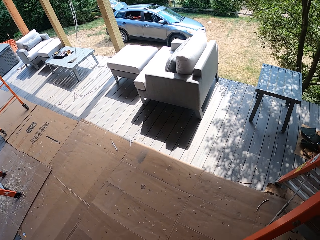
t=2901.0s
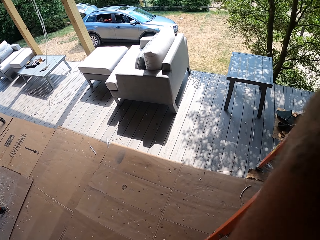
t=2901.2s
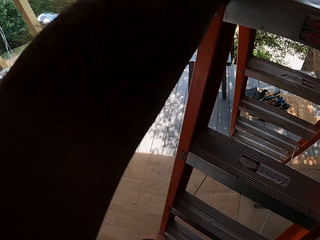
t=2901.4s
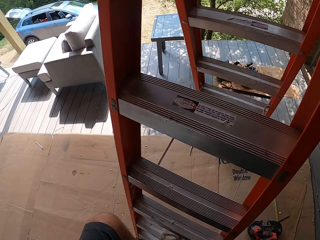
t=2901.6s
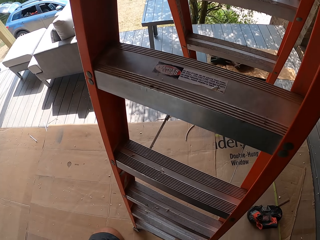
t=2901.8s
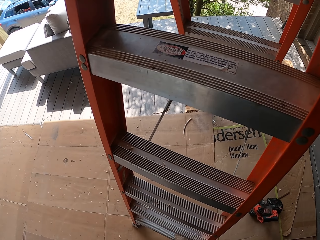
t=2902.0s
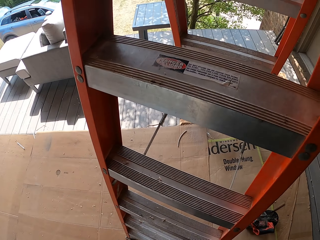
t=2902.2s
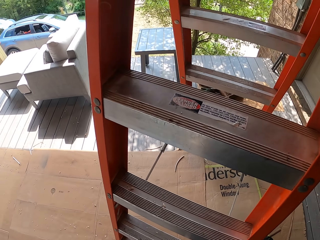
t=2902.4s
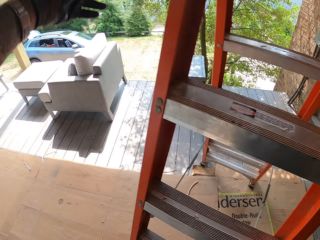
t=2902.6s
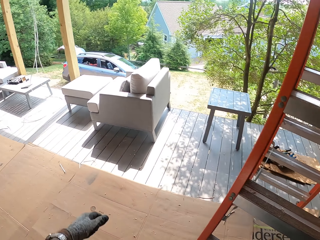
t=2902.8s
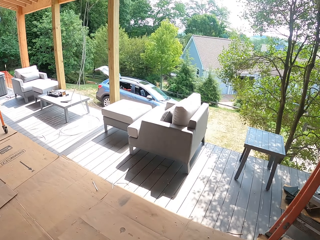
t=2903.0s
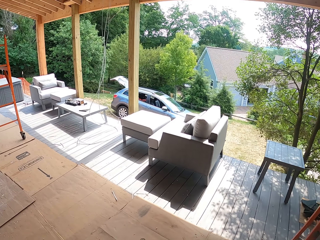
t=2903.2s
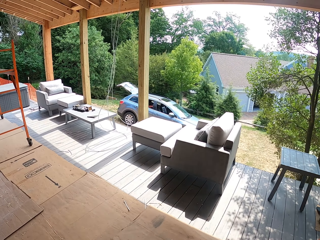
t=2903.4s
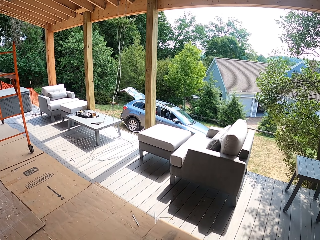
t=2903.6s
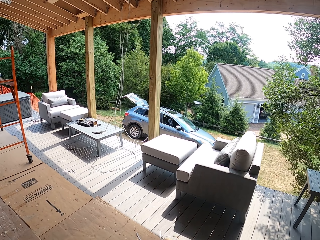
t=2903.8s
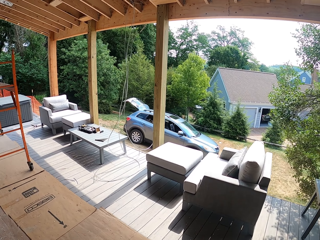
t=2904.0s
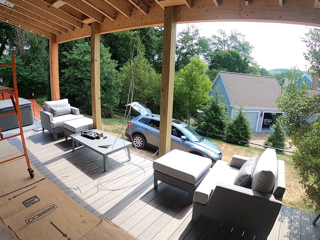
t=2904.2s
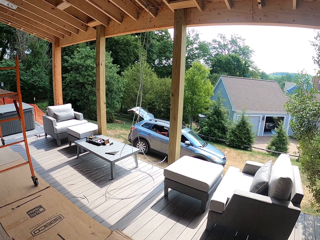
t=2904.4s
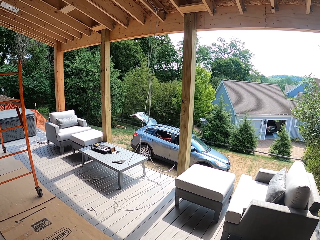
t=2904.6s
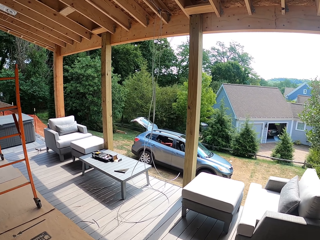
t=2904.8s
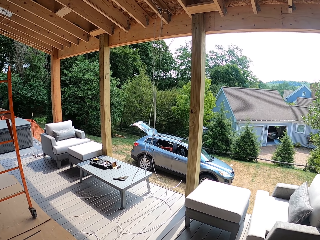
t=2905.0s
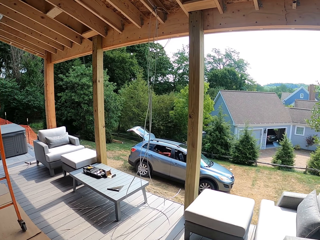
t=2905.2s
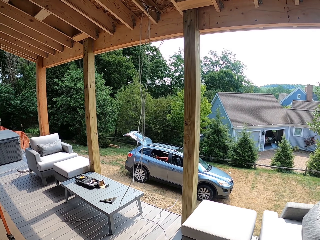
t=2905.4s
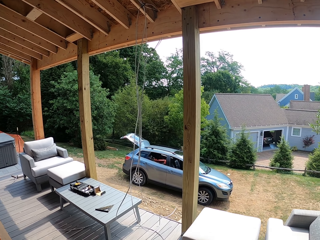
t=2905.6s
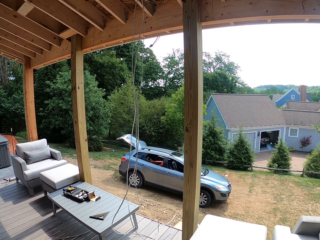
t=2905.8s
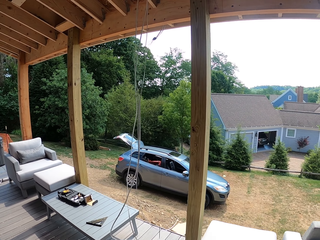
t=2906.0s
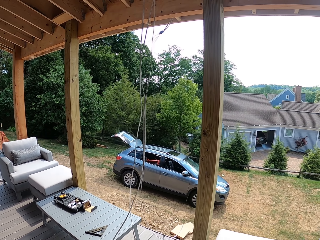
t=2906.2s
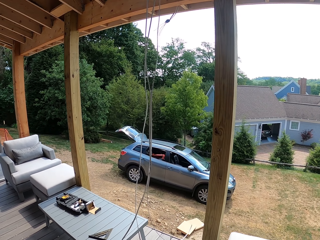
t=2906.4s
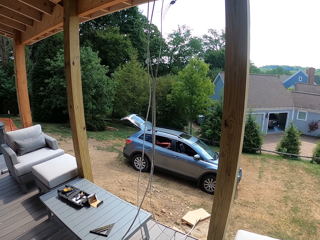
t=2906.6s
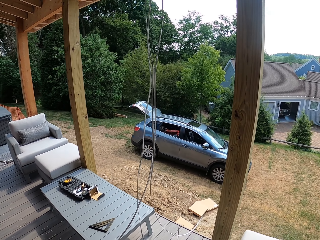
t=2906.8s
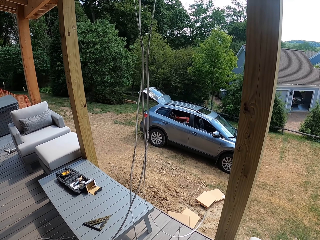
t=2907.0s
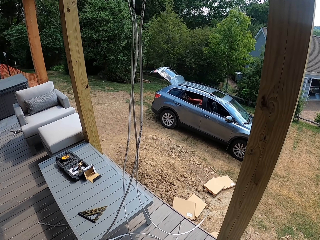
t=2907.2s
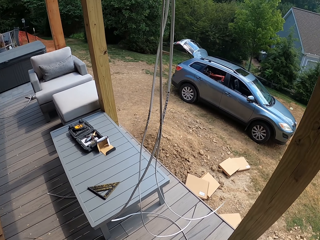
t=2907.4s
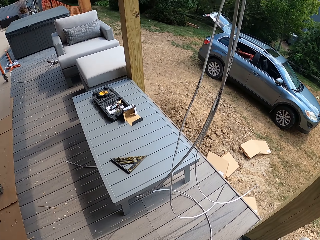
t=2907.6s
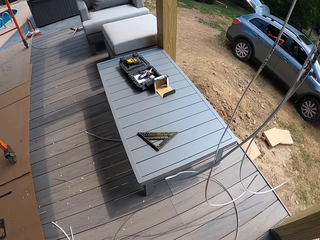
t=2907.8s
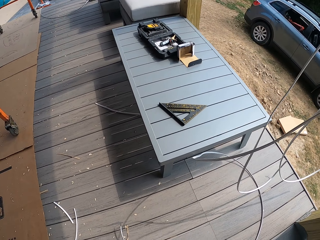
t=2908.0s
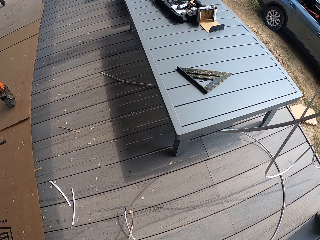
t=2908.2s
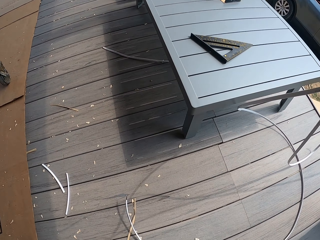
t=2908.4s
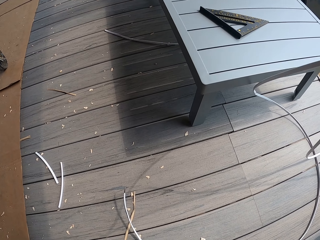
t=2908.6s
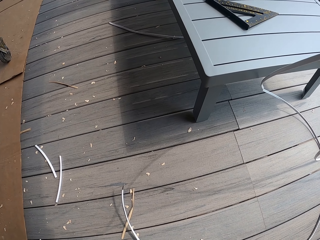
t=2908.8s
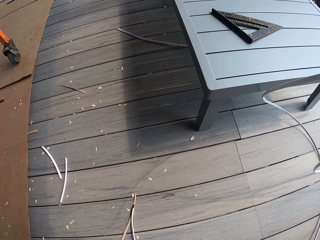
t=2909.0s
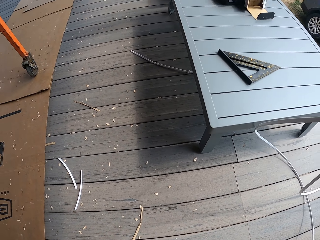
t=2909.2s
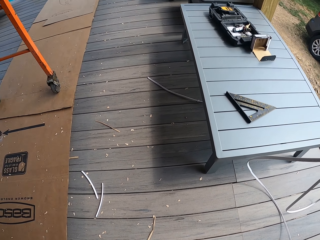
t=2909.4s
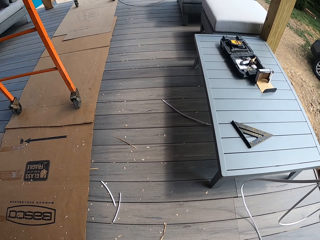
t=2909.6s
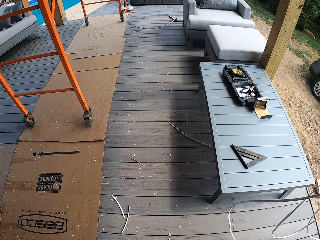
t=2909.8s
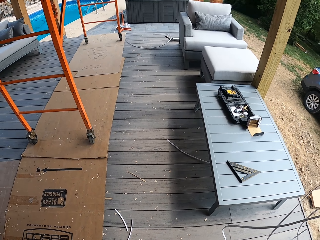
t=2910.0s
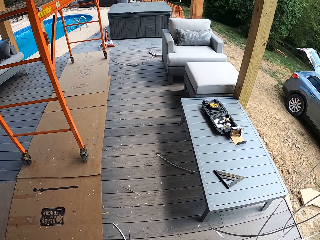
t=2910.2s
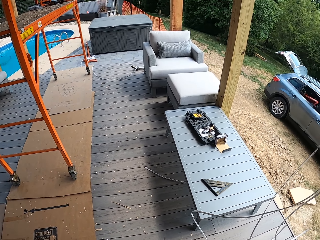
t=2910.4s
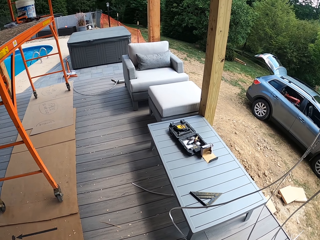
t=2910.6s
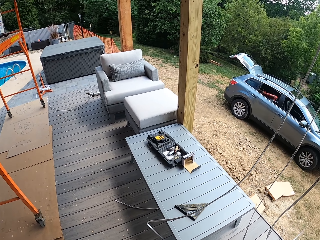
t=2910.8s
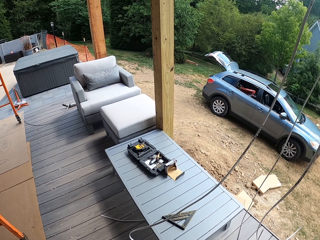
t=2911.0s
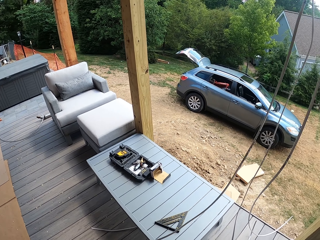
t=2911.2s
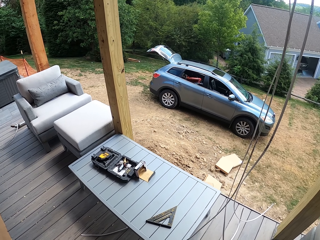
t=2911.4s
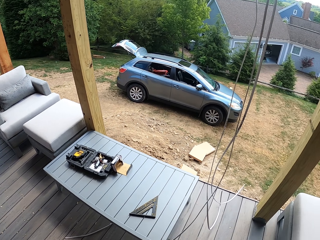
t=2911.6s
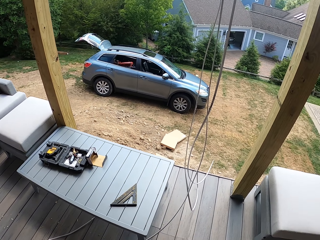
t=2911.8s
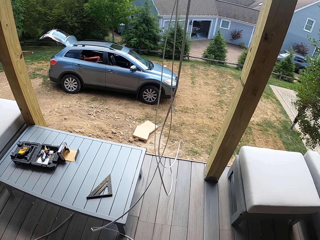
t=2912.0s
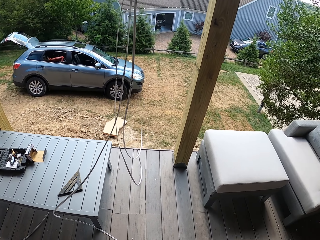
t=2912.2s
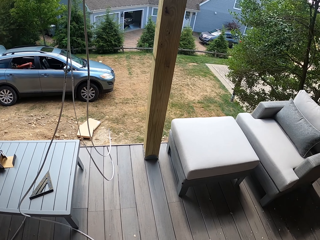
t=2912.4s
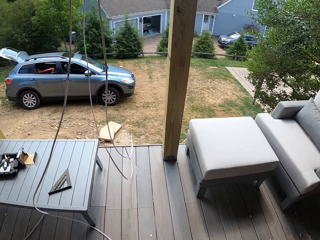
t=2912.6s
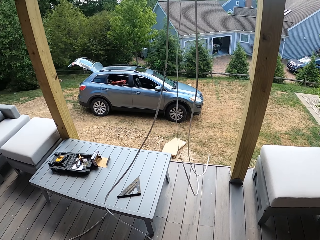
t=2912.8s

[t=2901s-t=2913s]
The camera wearer gets off the ladder. They walk down the ladder. They walk in the backyard. They take the cable.

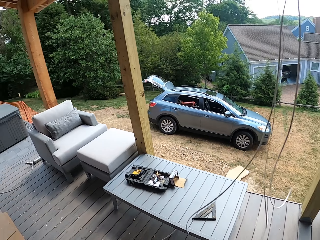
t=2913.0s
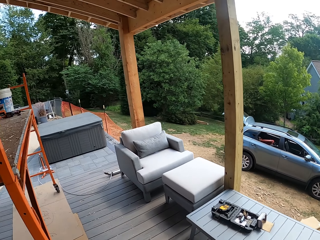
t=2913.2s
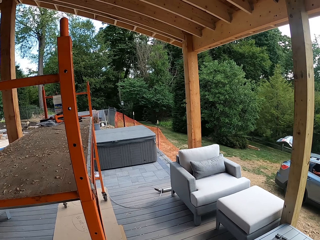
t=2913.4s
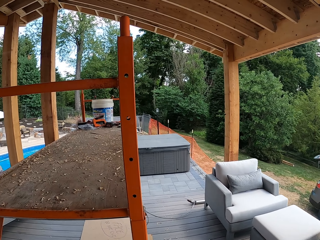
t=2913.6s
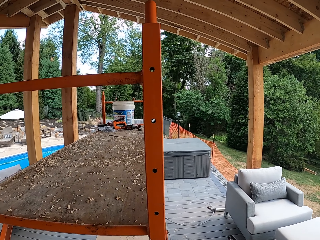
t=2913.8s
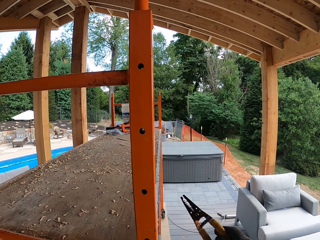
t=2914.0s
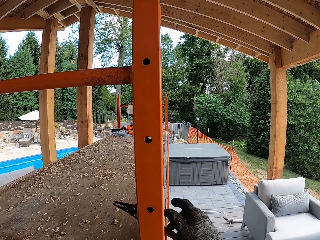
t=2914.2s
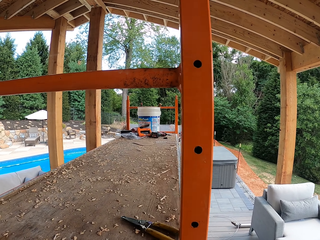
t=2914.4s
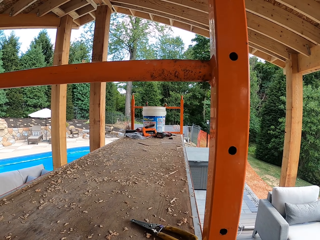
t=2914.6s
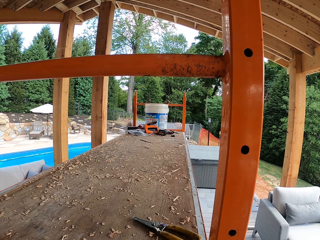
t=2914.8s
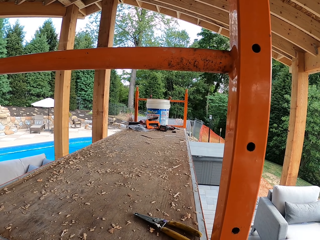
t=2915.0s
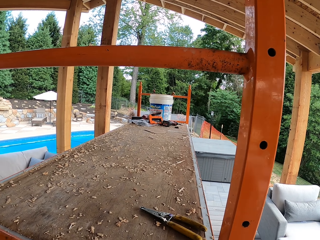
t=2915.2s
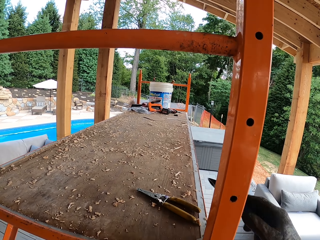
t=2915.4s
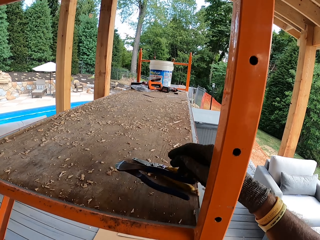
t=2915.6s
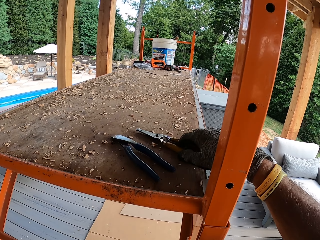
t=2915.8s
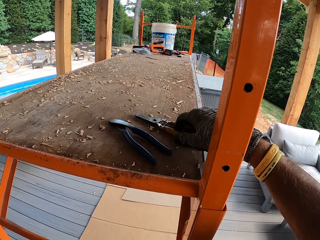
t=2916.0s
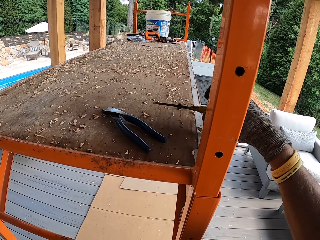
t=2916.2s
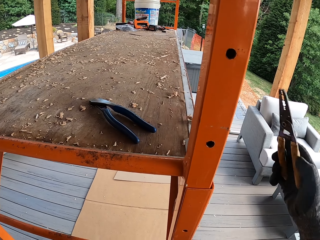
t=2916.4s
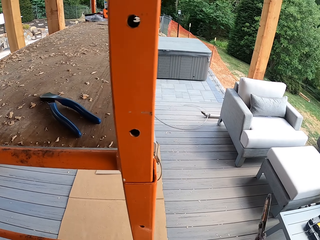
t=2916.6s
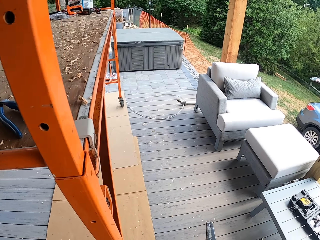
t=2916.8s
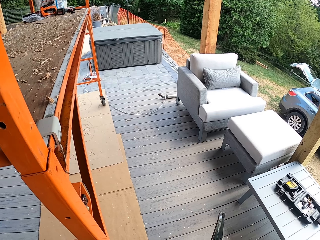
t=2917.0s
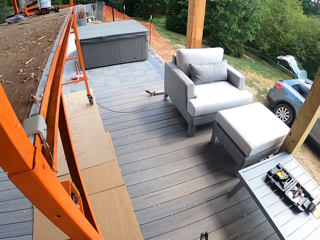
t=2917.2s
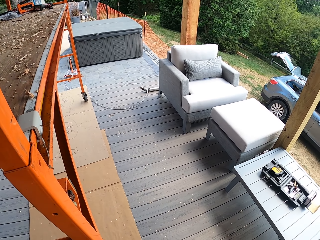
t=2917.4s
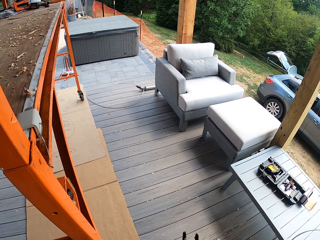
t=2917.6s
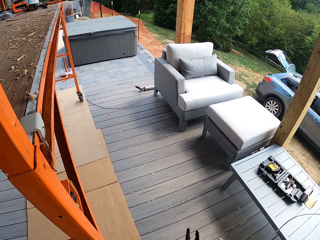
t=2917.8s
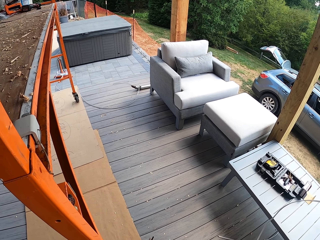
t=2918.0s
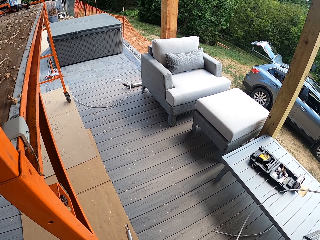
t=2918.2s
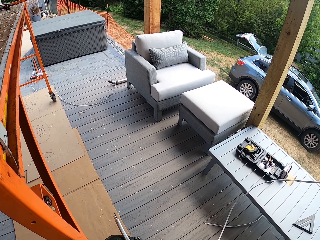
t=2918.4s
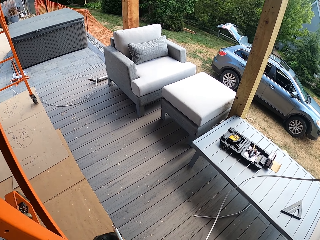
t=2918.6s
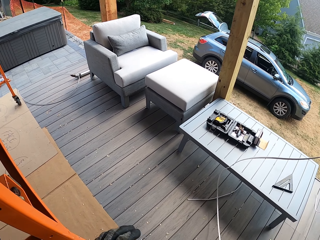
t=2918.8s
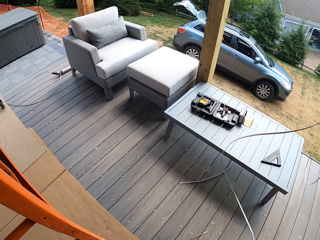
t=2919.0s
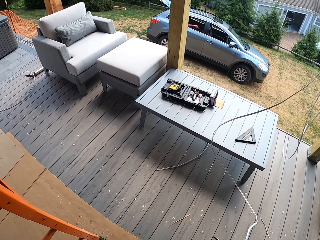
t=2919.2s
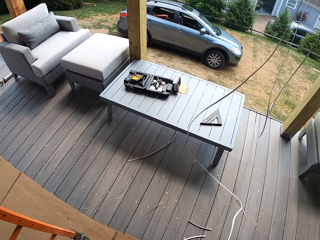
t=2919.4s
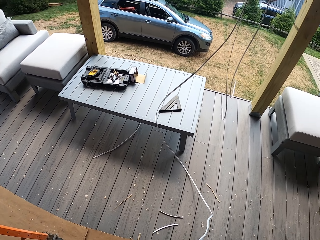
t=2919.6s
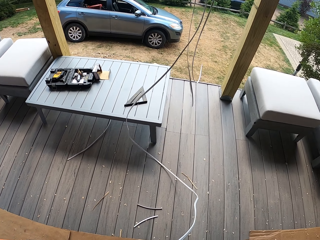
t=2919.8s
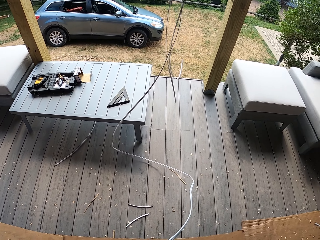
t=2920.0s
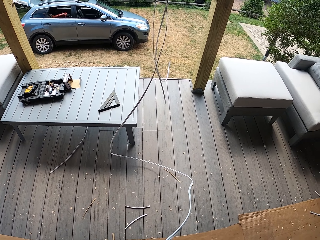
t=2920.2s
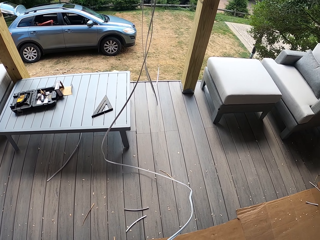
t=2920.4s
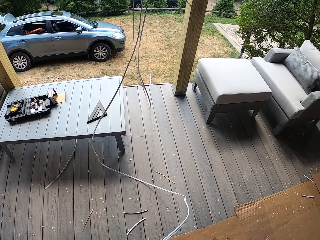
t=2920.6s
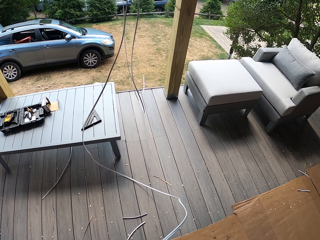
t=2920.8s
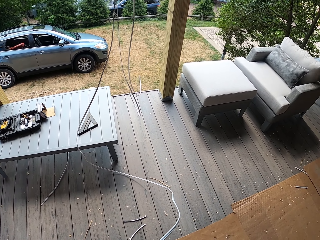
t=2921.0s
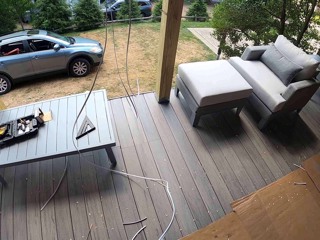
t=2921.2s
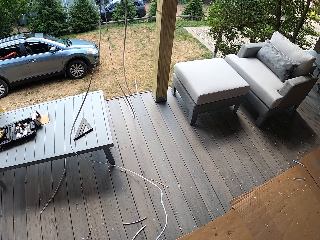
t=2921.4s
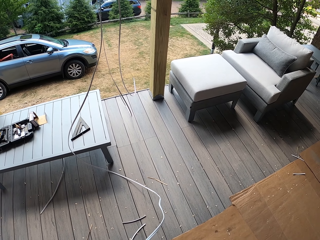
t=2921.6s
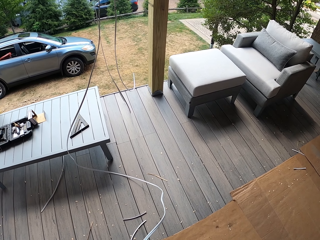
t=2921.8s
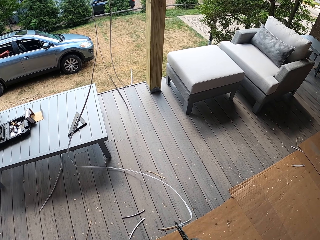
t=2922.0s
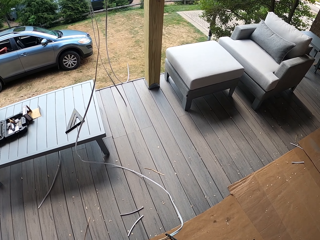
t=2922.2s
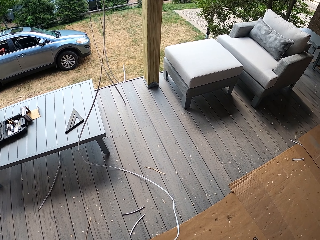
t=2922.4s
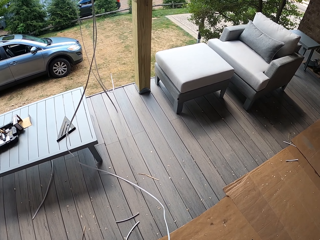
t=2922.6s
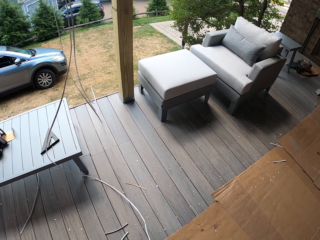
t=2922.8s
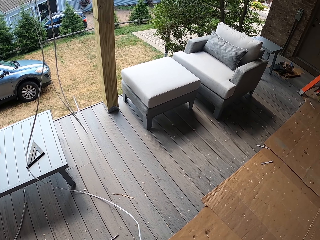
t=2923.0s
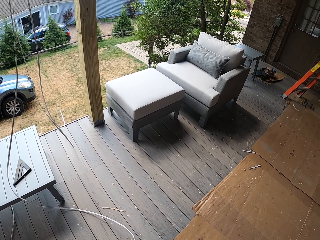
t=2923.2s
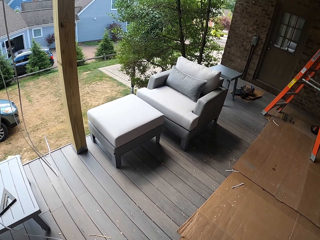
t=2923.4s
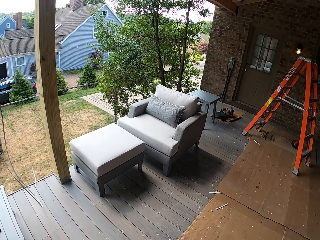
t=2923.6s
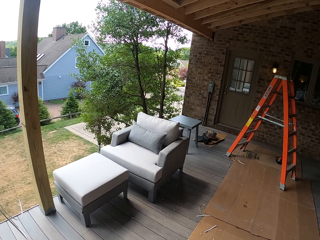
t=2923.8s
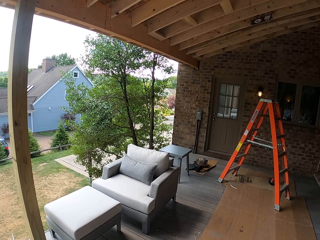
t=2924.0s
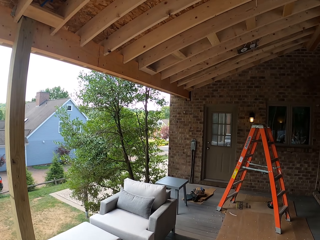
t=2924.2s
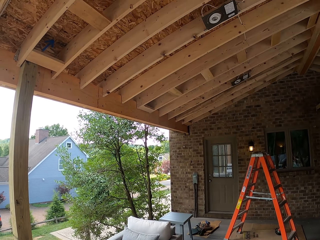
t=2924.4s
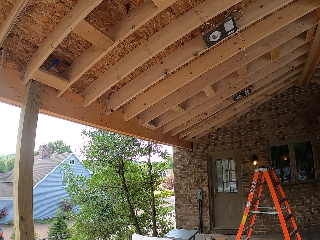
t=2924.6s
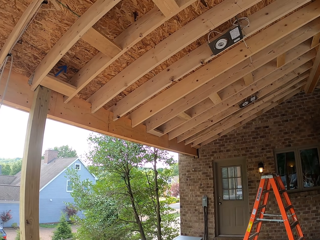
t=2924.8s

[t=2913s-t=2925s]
The camera wearer puts a yellow pliers down on a stand. They put a blue pliers down. They pick up the yellow pliers. They look around.
